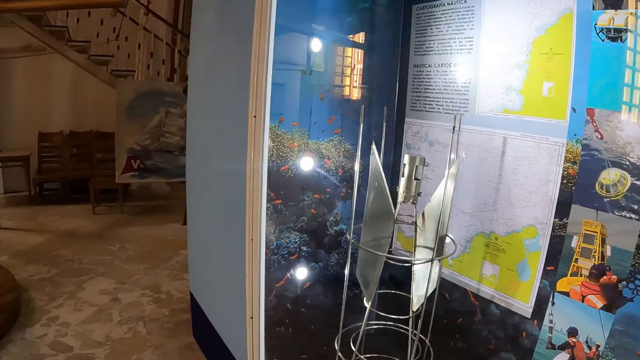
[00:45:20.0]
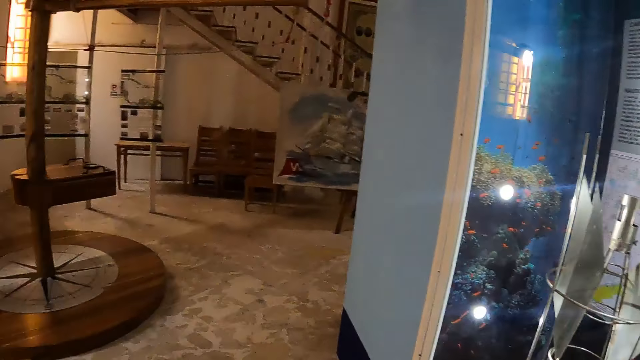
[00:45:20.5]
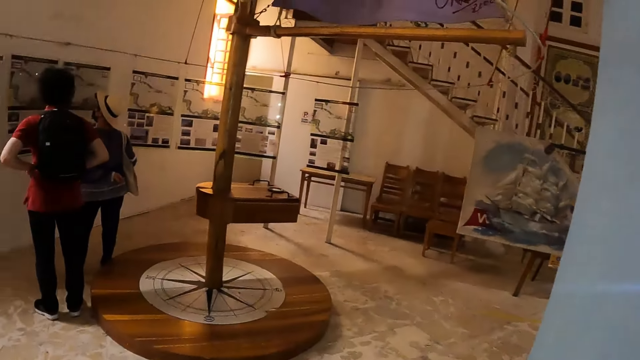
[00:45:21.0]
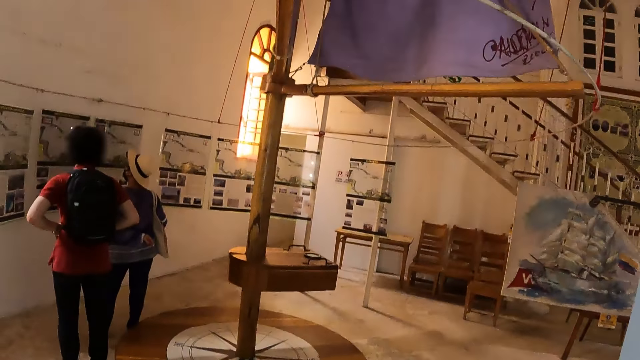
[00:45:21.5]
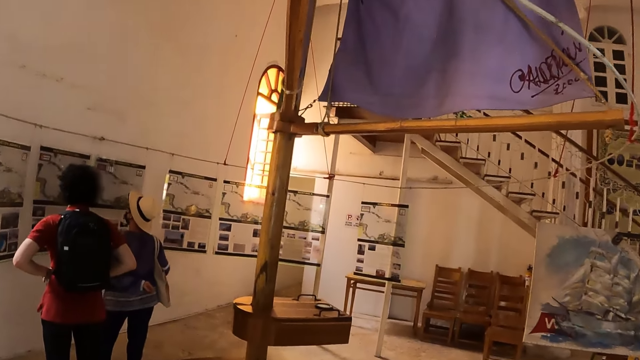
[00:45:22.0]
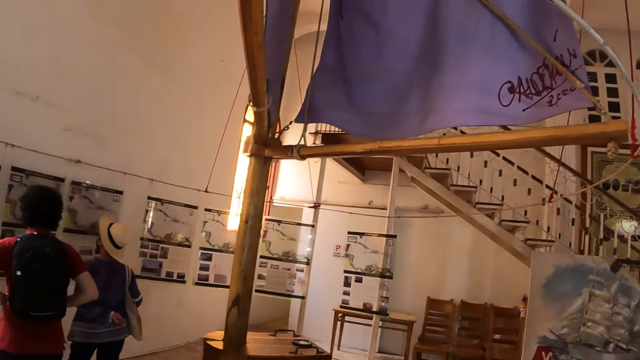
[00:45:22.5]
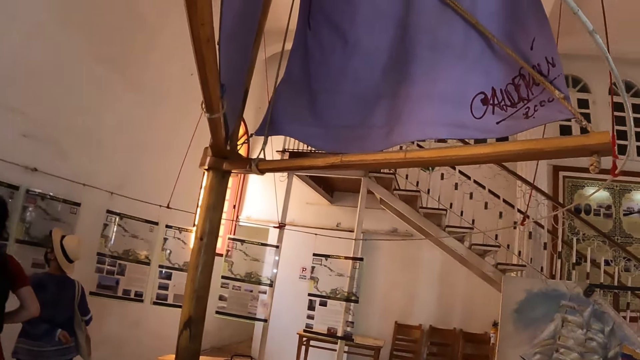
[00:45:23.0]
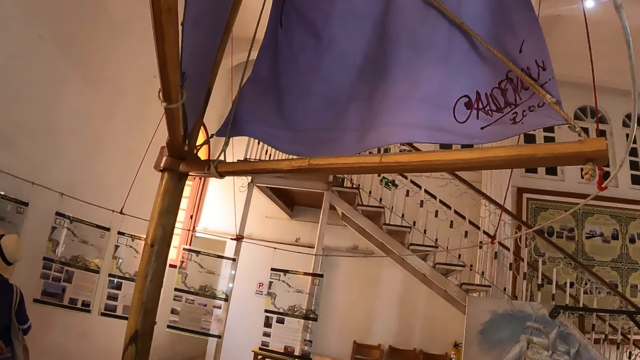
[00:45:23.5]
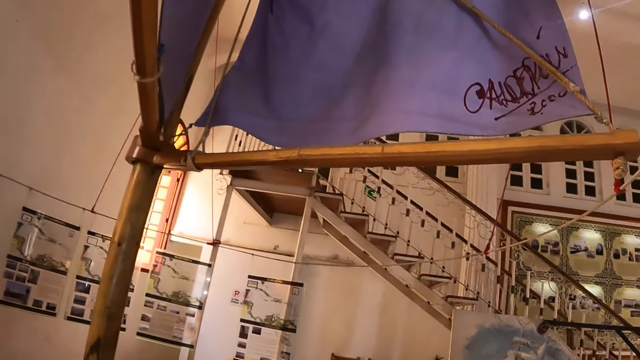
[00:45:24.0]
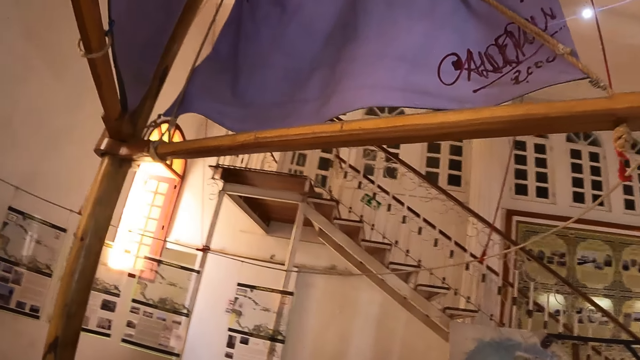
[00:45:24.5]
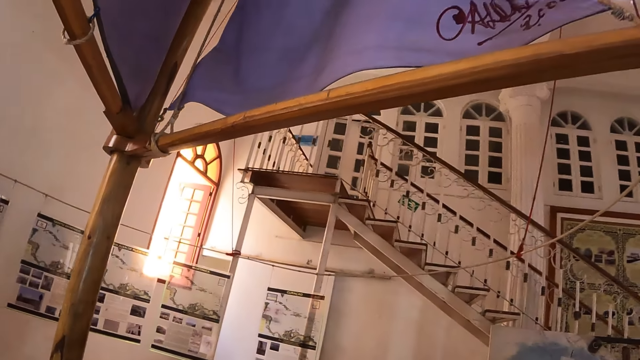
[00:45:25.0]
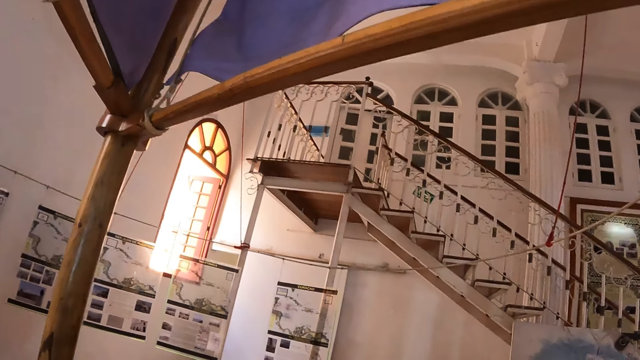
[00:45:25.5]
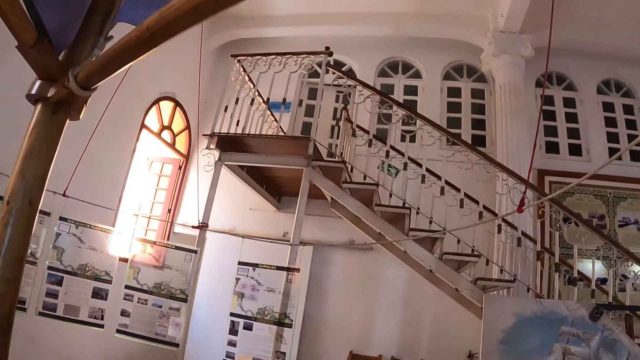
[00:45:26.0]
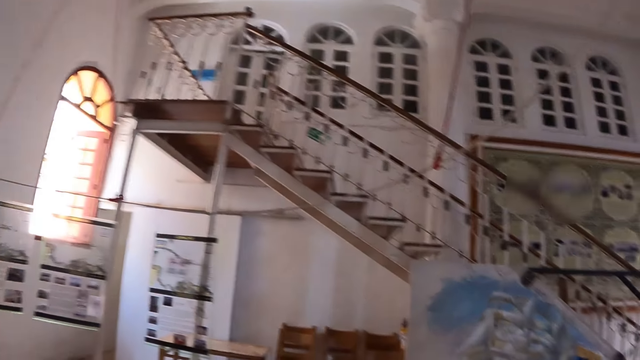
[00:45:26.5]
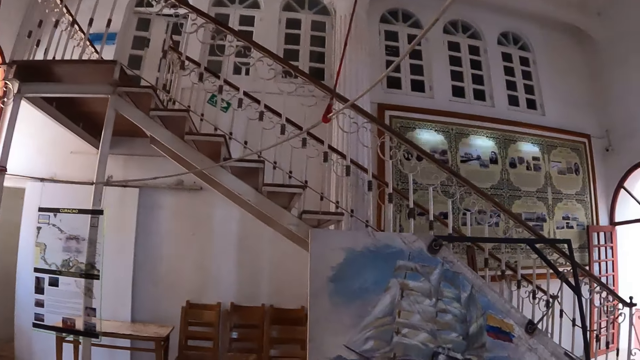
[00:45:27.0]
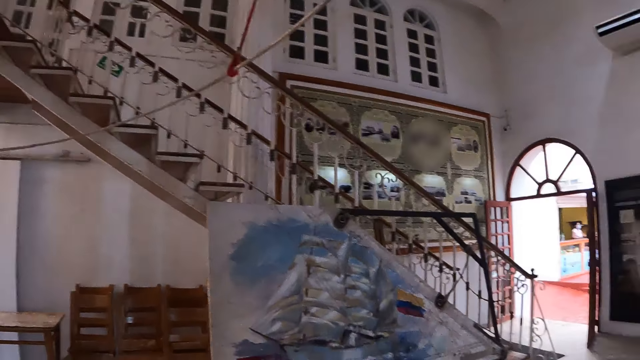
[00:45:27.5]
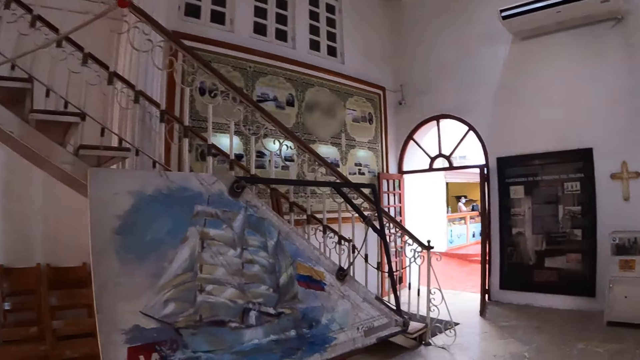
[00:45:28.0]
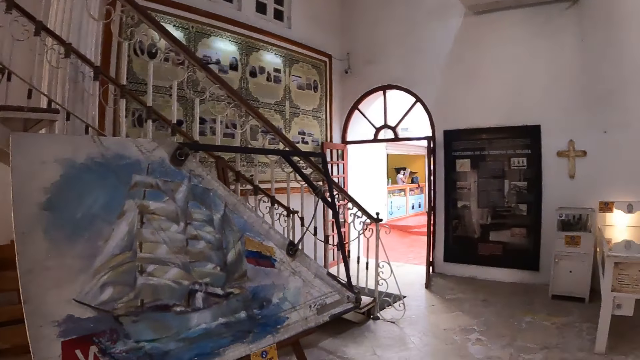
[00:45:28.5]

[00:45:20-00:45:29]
The camera wearer looks around the room.

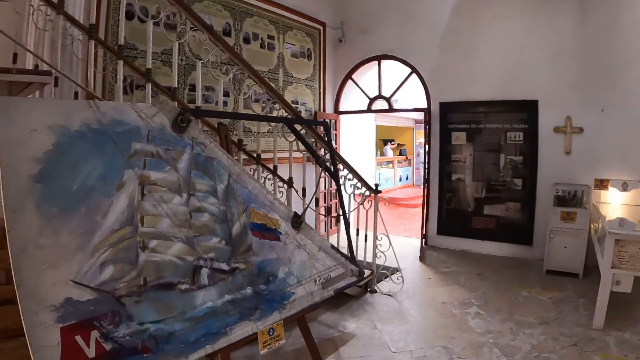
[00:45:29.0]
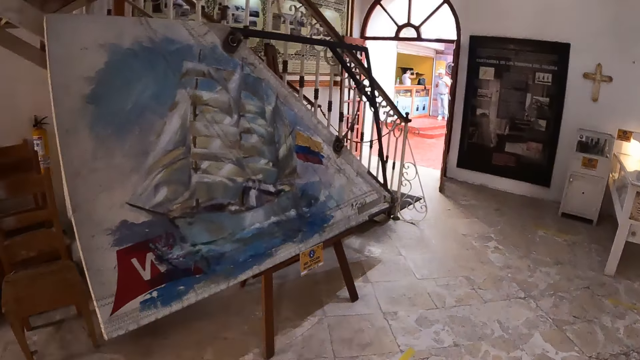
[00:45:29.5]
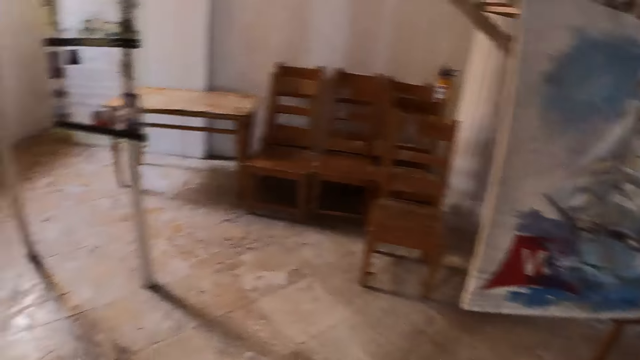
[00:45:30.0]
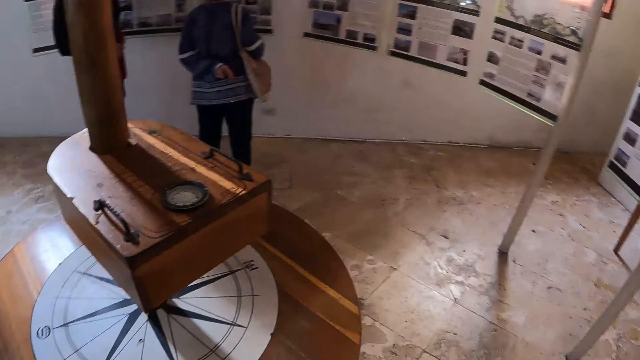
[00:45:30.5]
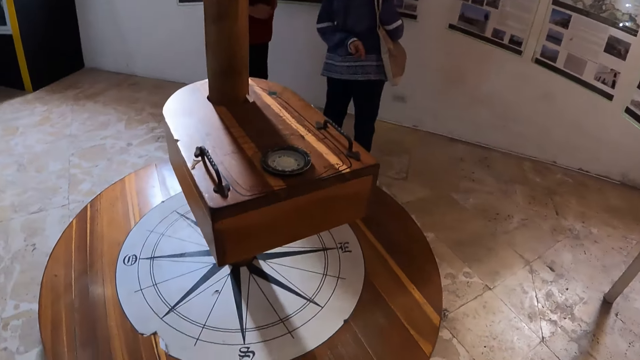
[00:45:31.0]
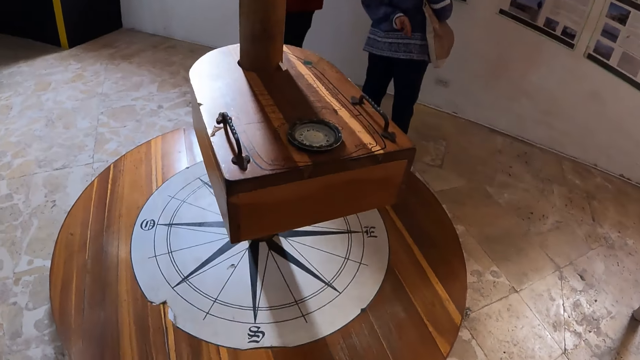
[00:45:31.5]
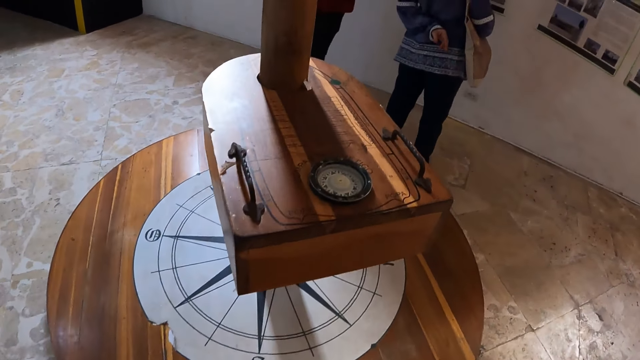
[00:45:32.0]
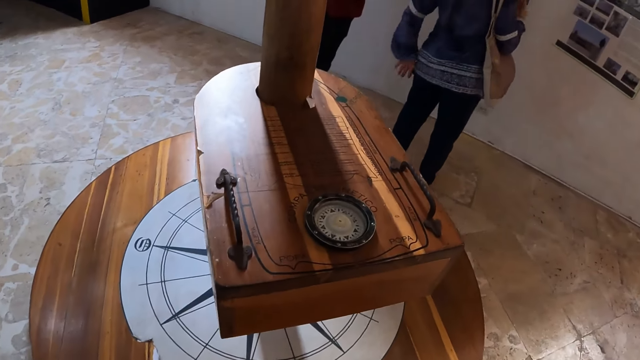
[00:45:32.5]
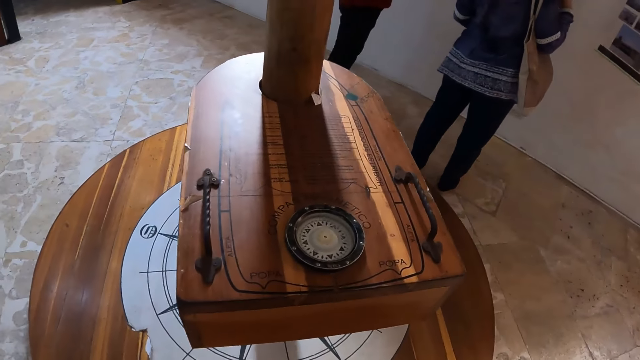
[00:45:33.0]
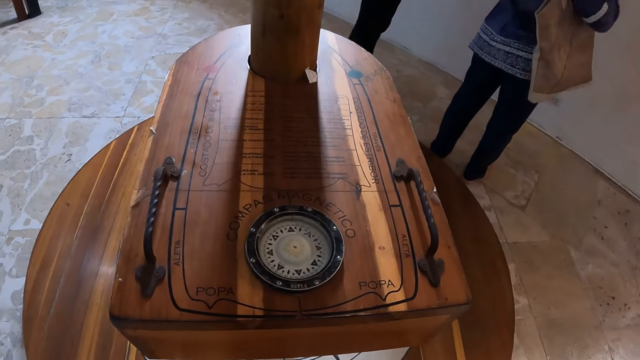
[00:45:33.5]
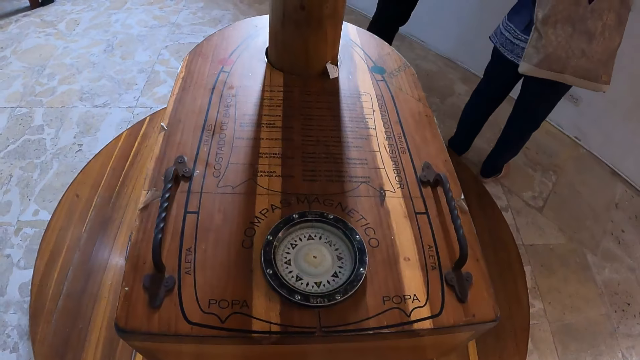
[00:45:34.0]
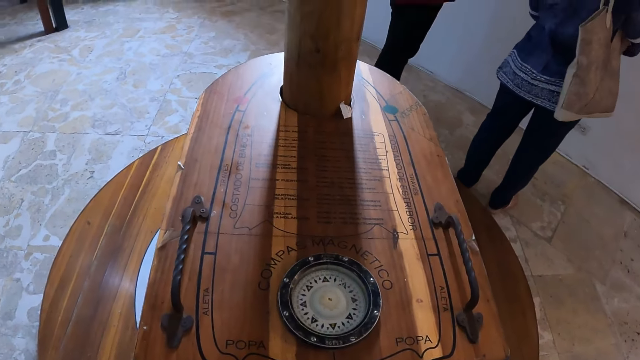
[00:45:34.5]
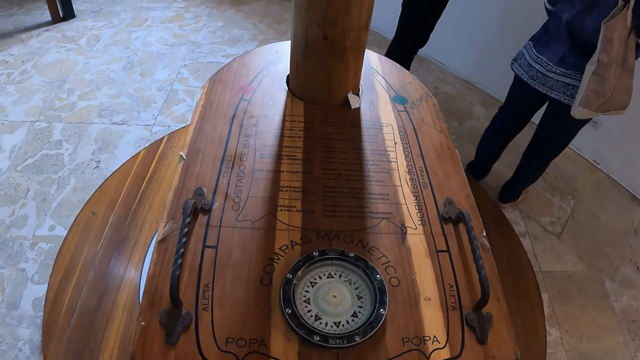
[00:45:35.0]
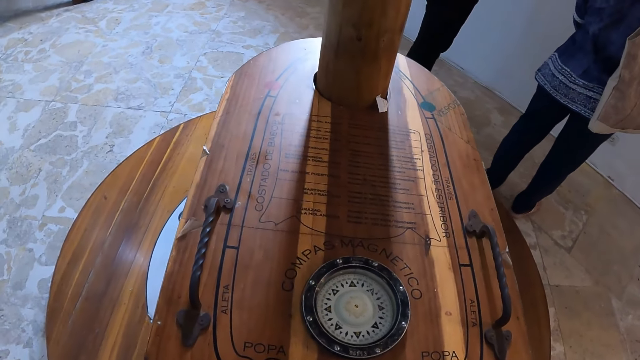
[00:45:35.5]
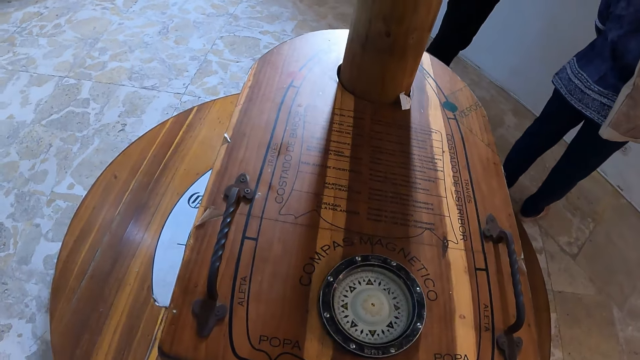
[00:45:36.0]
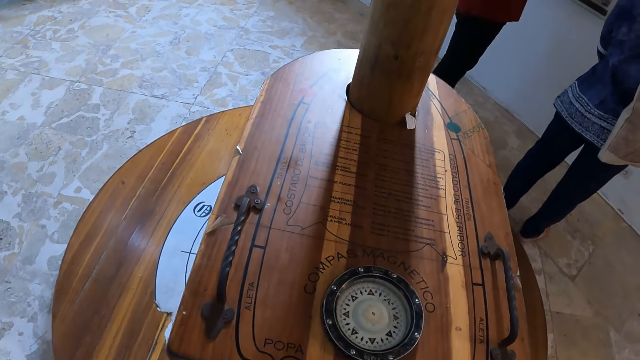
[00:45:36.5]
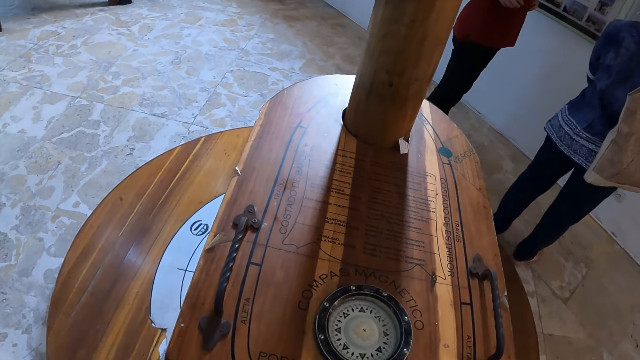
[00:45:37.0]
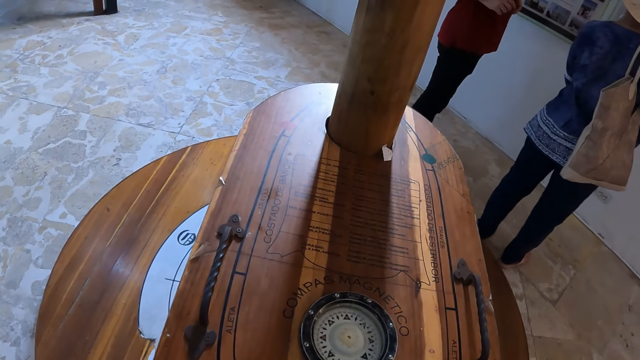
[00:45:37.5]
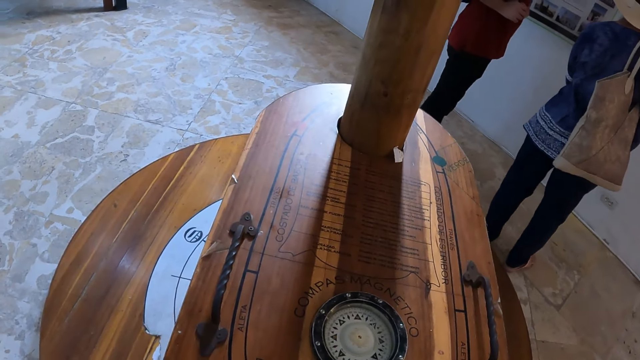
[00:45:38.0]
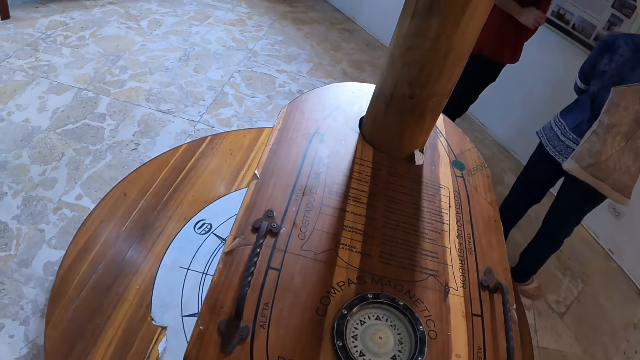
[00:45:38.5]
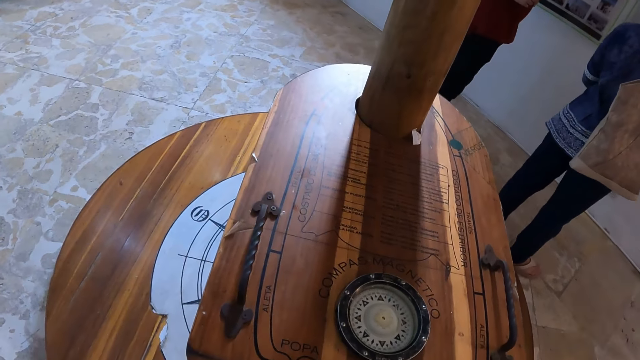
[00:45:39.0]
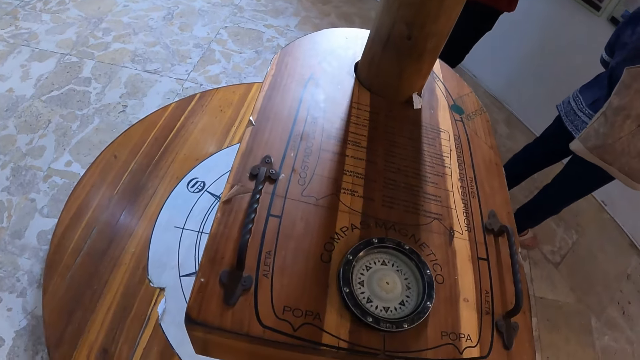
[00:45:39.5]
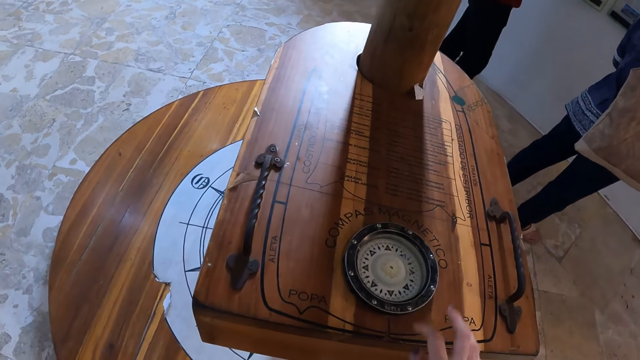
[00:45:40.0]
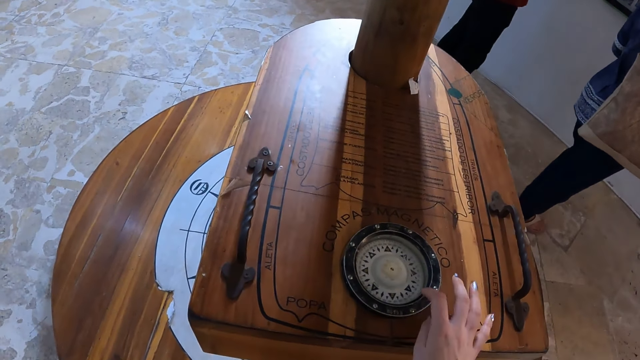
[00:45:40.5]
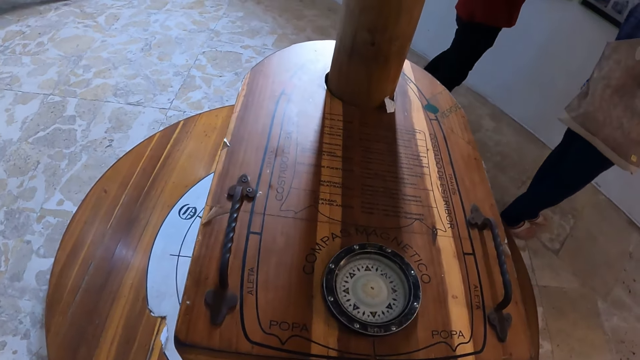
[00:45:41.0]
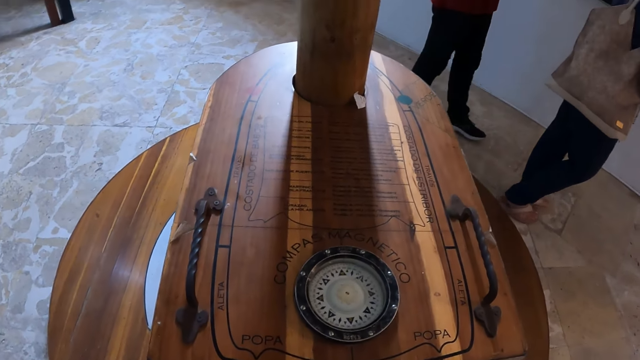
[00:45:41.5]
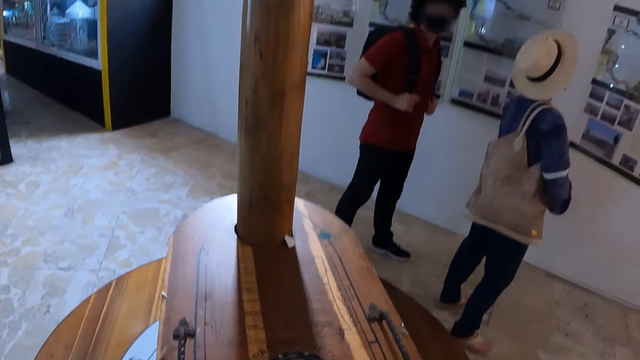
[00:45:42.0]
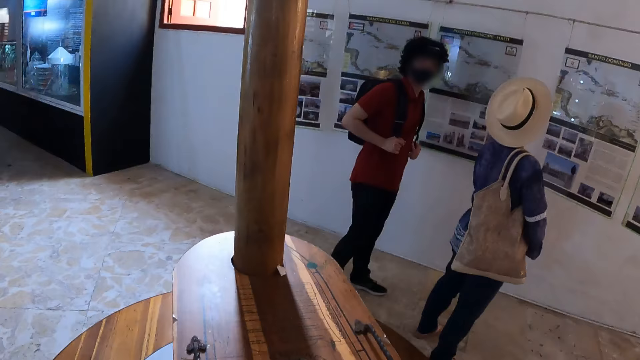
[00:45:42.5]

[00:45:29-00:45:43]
The camera wearer stares at a ship compass. They touch the ship compass. They look at the ship compass.
